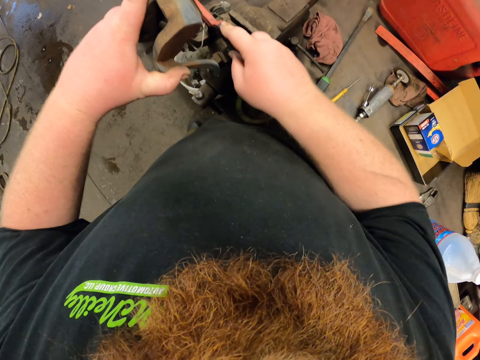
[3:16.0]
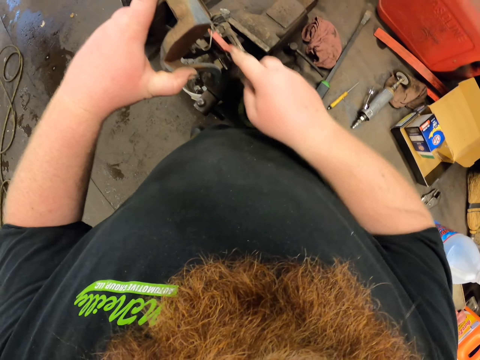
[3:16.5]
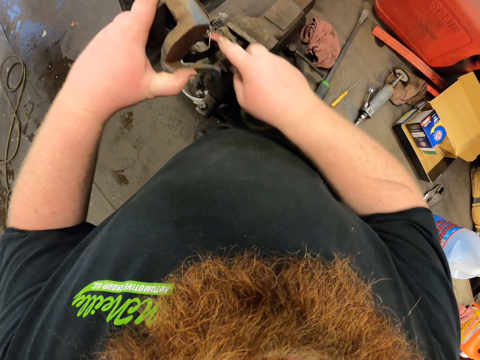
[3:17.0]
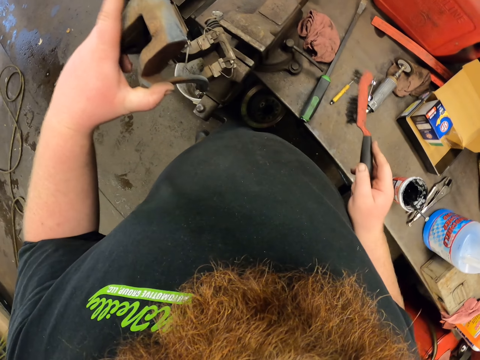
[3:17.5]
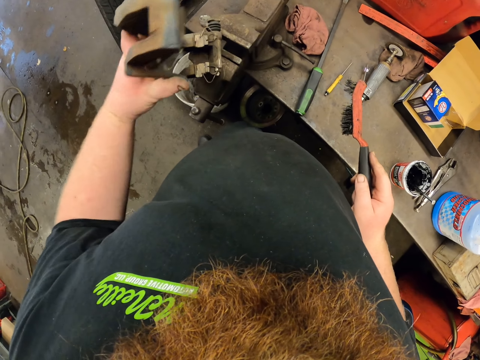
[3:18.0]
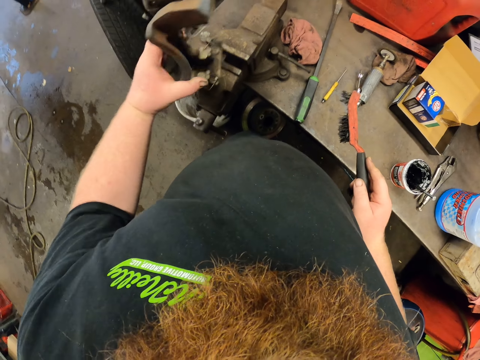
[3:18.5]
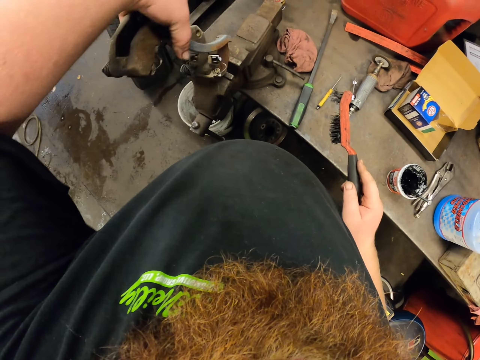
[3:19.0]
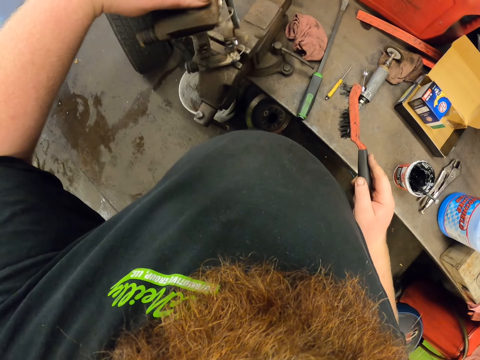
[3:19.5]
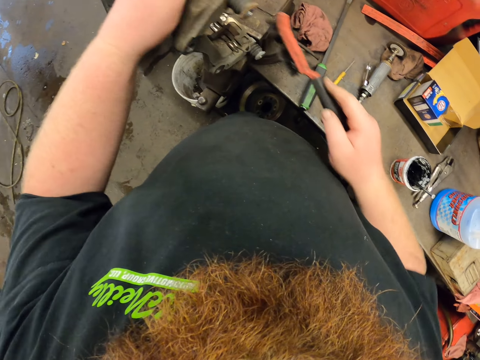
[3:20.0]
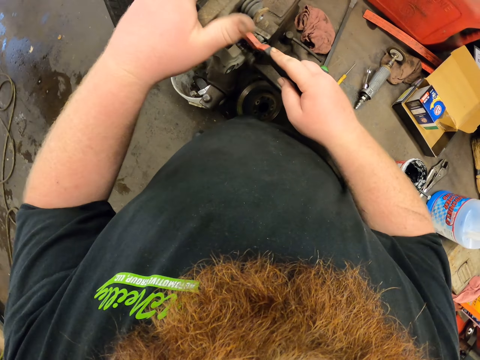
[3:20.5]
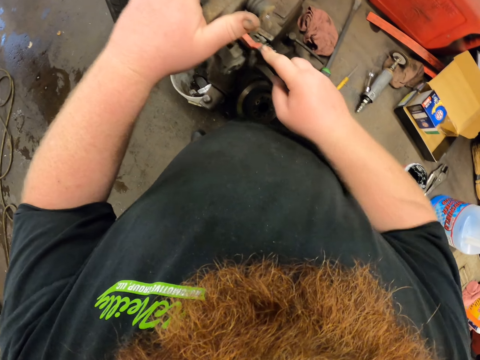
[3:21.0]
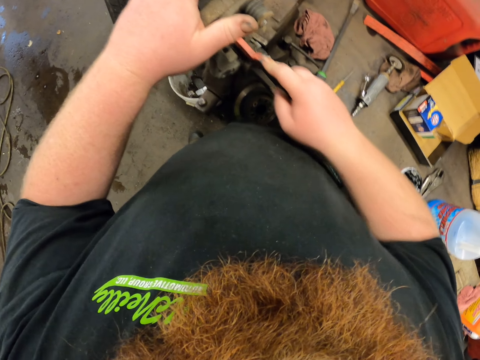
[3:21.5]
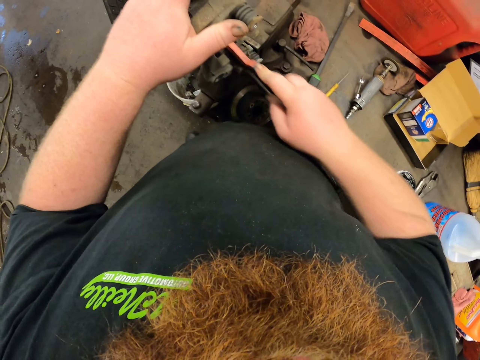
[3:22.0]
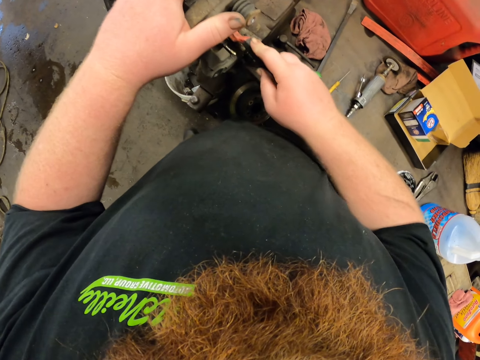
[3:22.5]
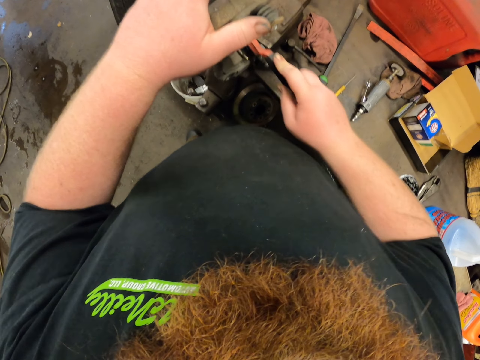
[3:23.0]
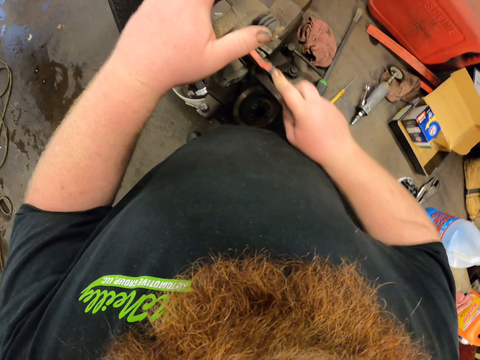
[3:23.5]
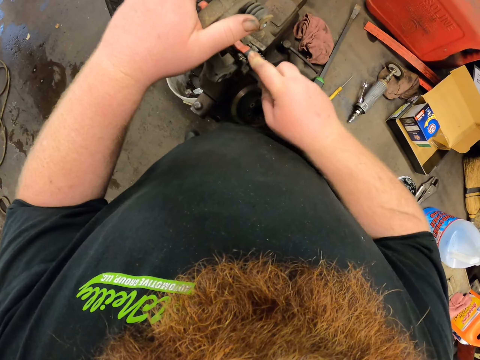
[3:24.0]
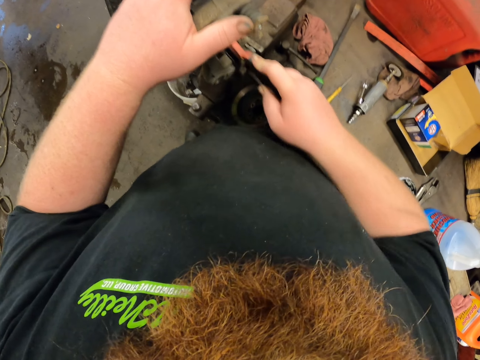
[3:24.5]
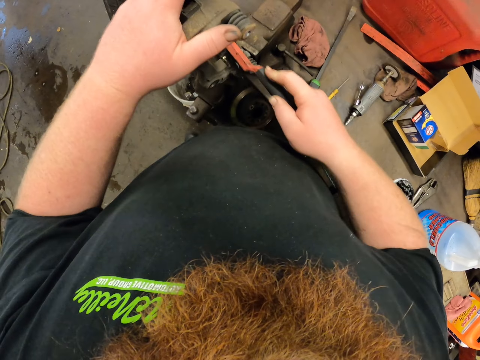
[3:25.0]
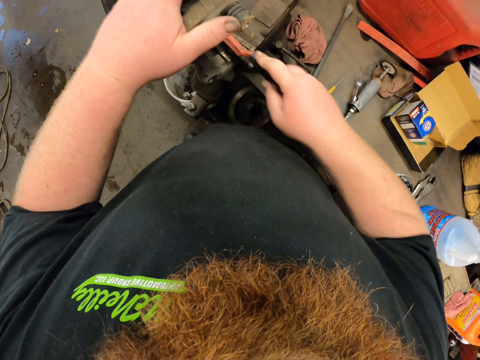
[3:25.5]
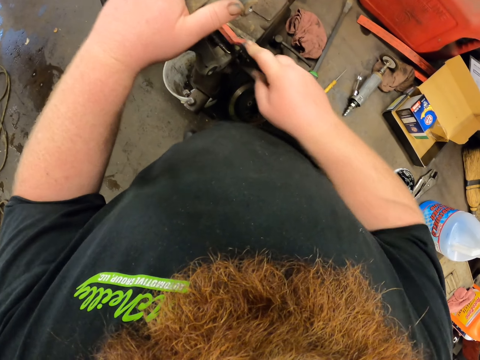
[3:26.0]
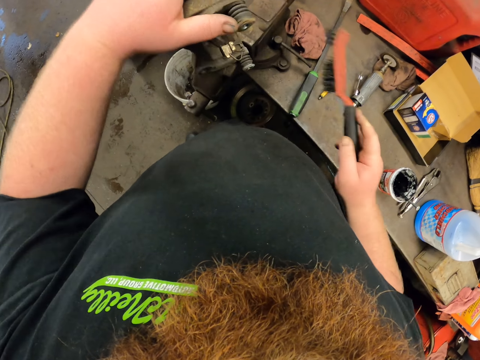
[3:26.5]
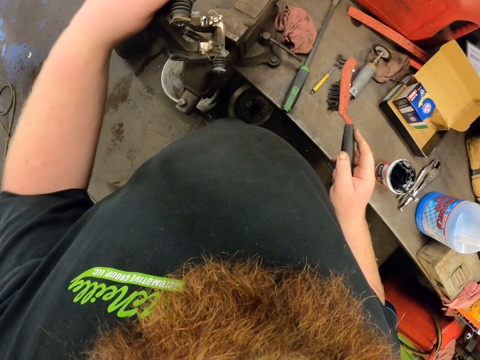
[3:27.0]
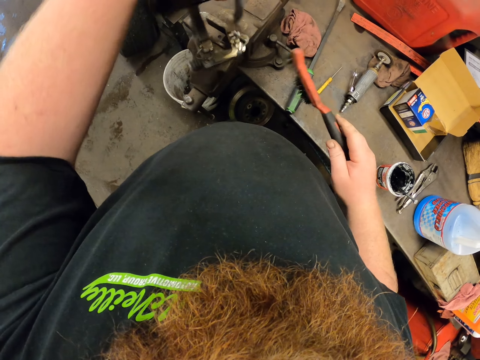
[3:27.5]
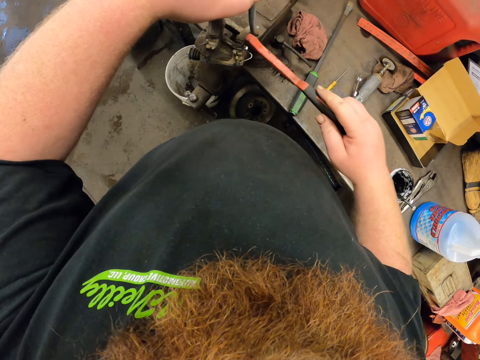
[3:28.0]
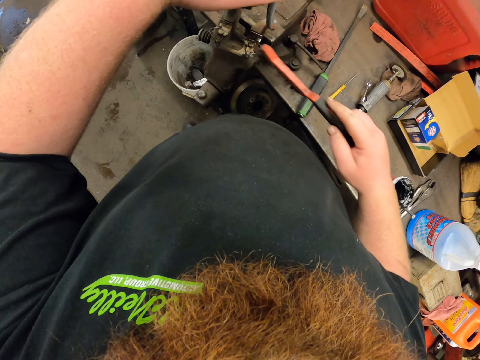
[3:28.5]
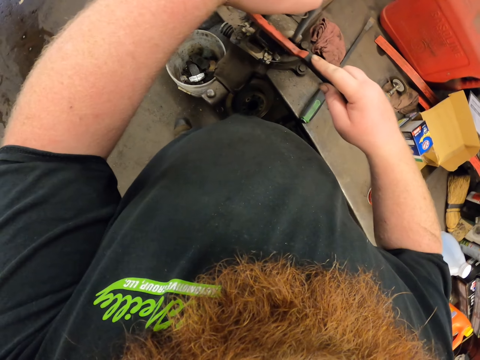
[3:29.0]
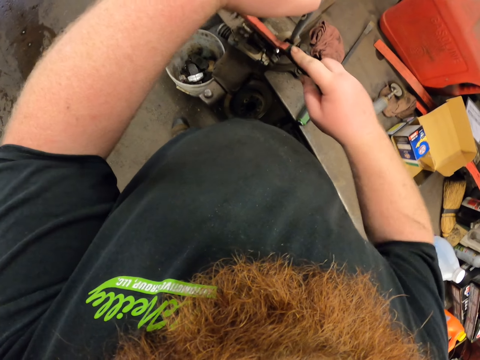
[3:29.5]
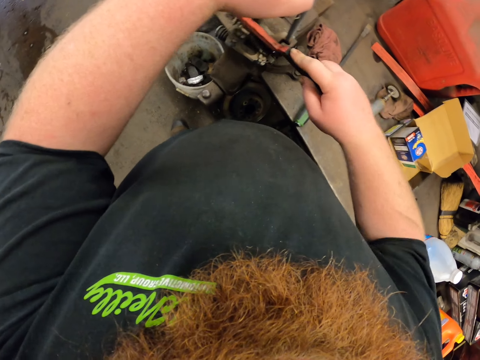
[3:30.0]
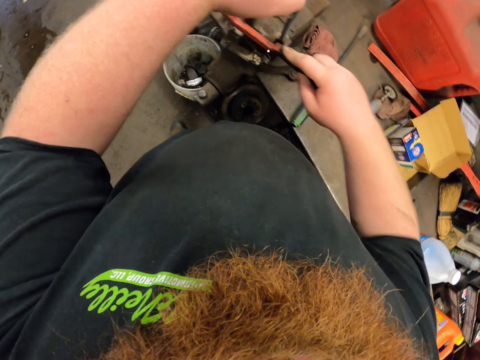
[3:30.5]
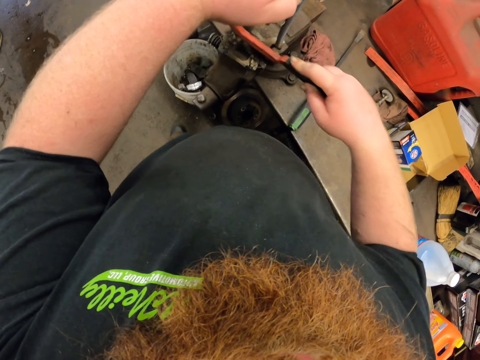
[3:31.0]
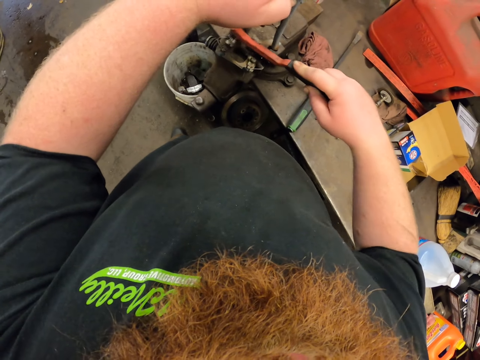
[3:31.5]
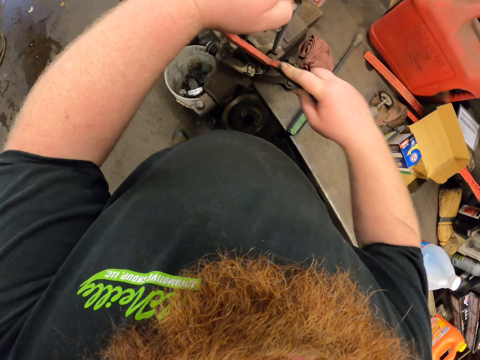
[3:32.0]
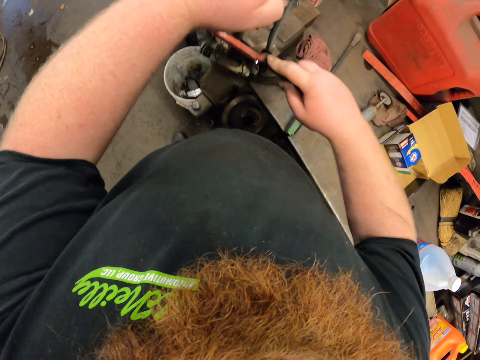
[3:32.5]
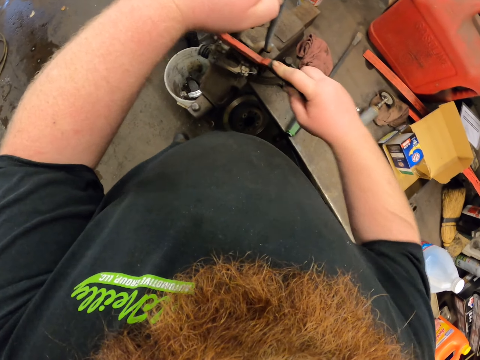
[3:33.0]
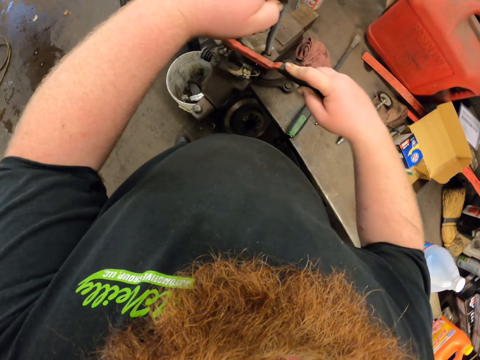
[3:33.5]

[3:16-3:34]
The camera wearer turns the caliper housing and holds a wire brush. They brush the caliper housing with the wire brush. They turn the caliper housing and hold the wire brush. They brush the caliper housing with the wire brush.

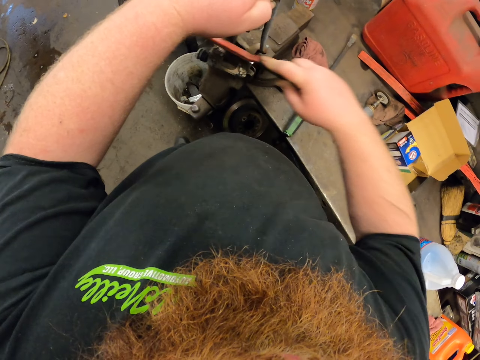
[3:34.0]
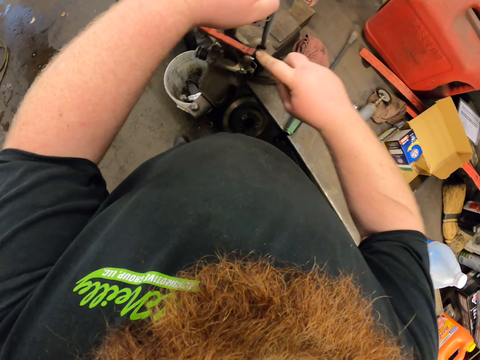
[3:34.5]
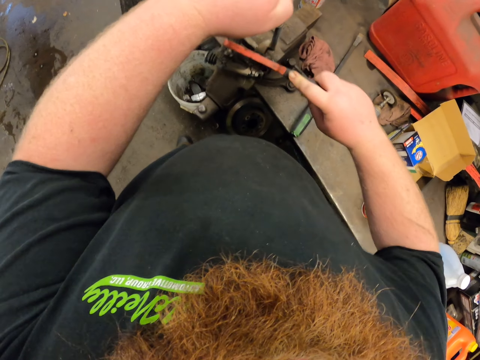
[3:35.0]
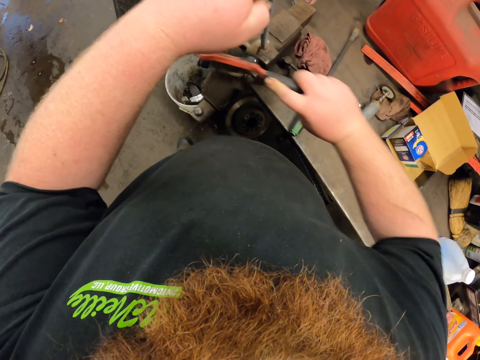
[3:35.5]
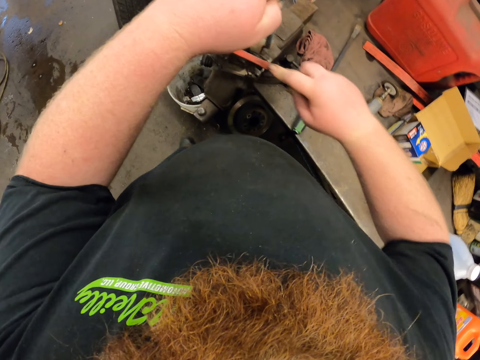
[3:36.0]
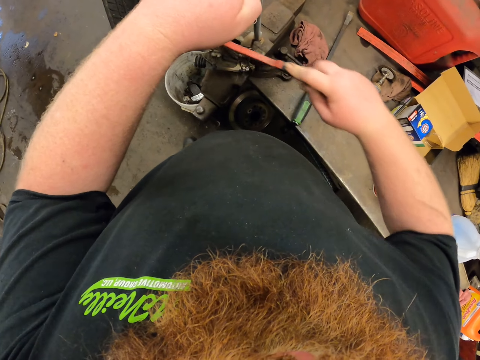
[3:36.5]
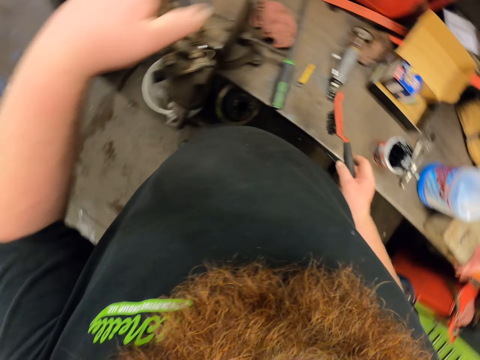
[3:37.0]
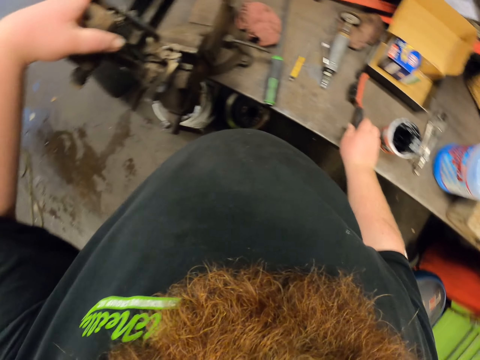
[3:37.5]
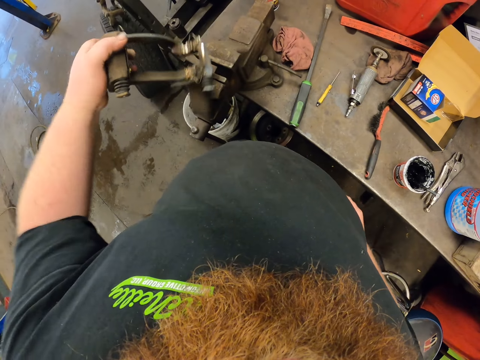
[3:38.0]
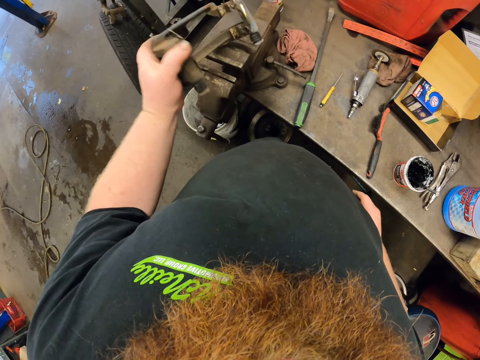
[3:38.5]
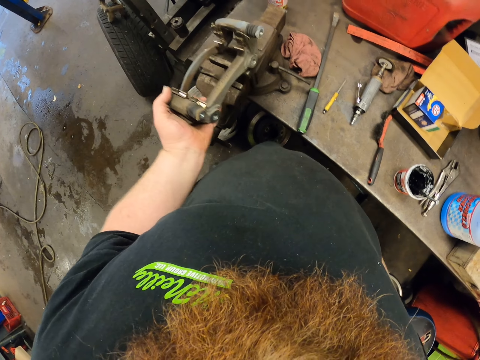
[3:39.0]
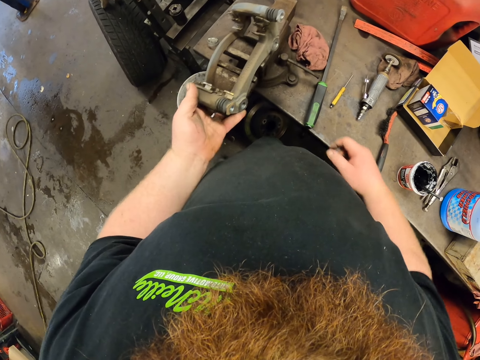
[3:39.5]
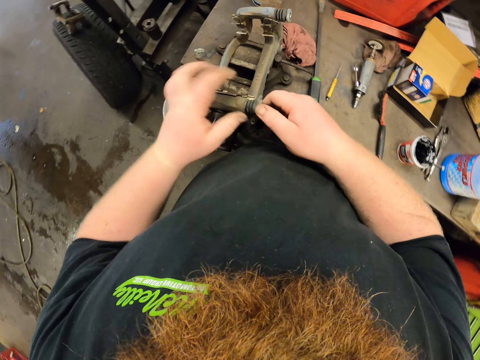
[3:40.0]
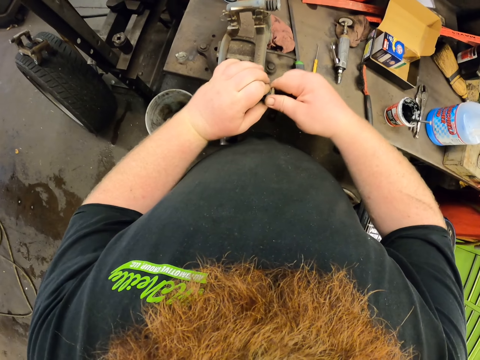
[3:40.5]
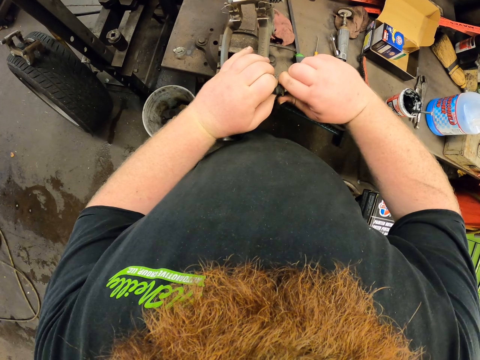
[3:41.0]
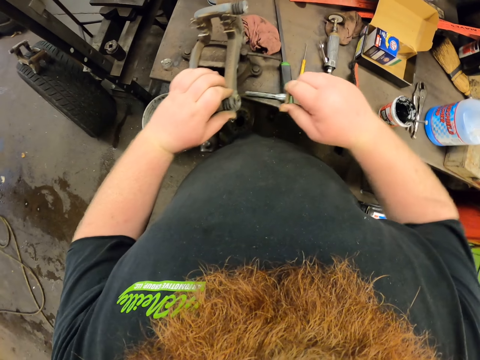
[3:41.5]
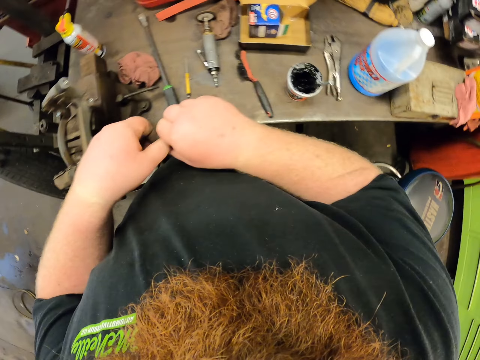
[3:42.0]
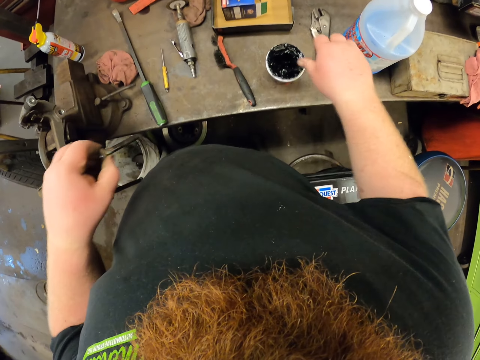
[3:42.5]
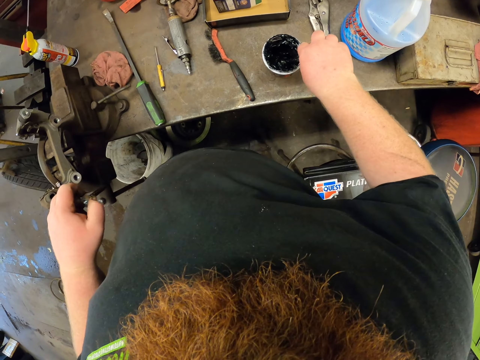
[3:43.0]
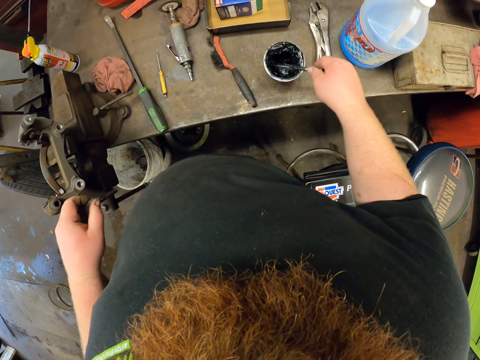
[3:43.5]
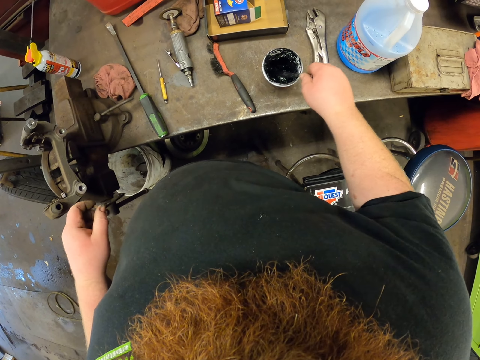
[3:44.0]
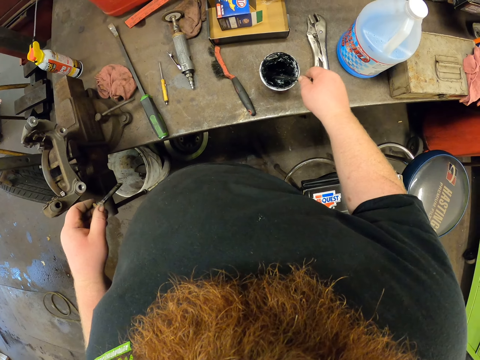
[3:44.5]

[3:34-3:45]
The camera wearer holds the caliper housing and puts the wire brush down on the table. They turn the caliper housing, hold the caliper housing, and put the caliper housing down. They remove a bolt in the caliper housing. They take the caliper housing from the right hand. They scoop grease with another bolt and hold the caliper housing bolt.
